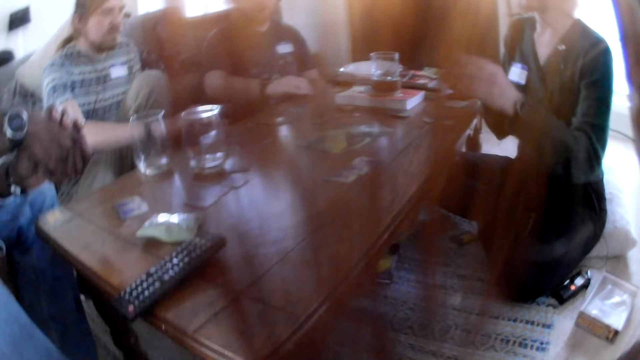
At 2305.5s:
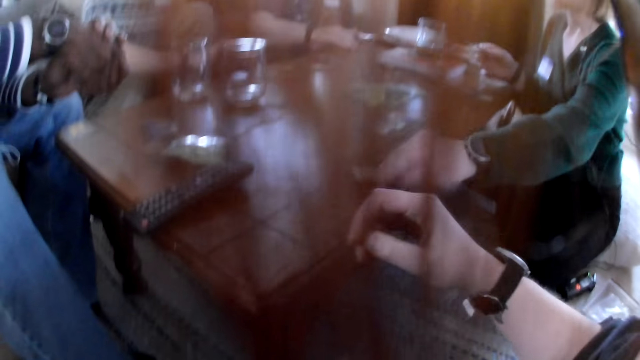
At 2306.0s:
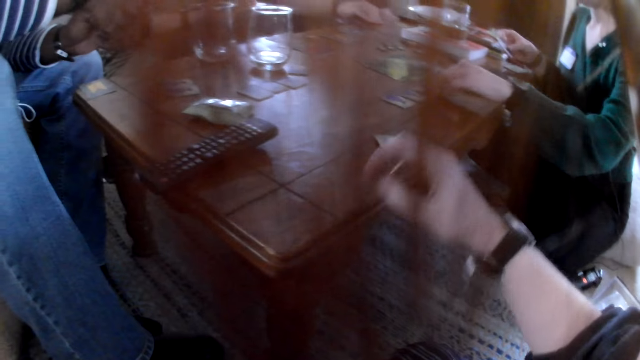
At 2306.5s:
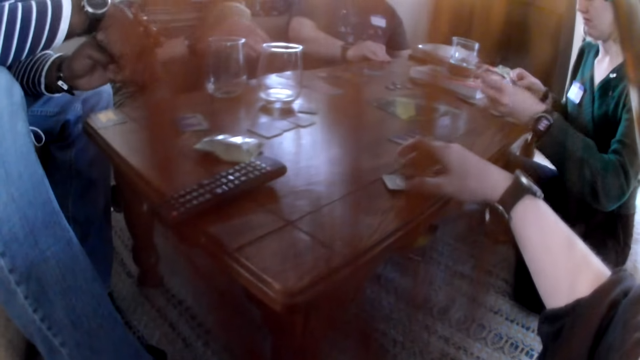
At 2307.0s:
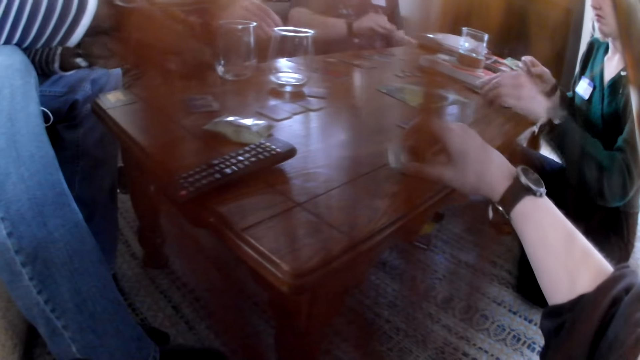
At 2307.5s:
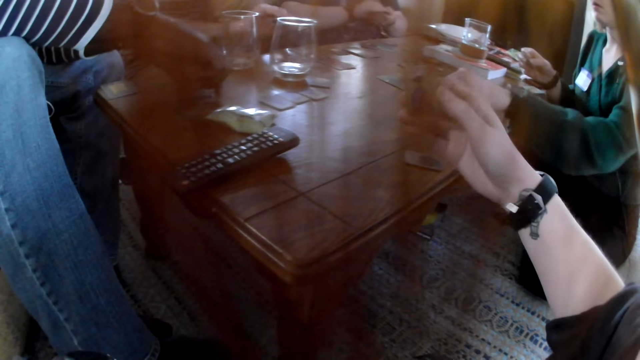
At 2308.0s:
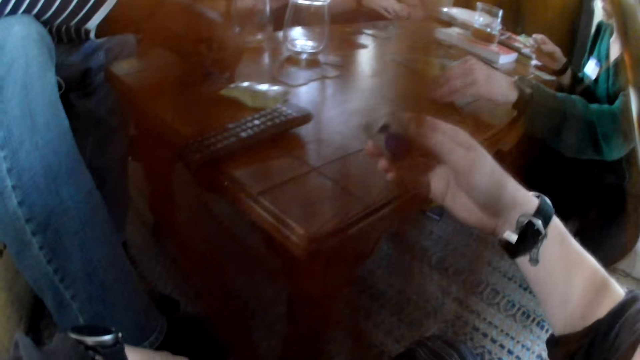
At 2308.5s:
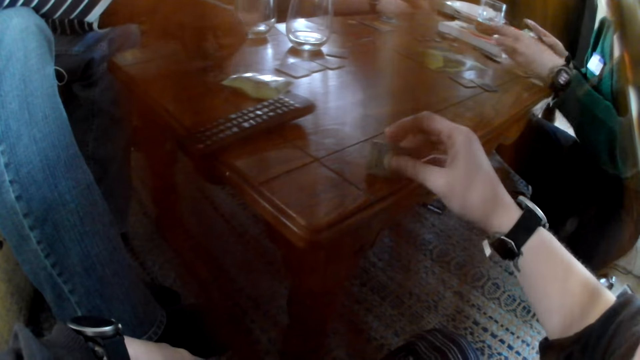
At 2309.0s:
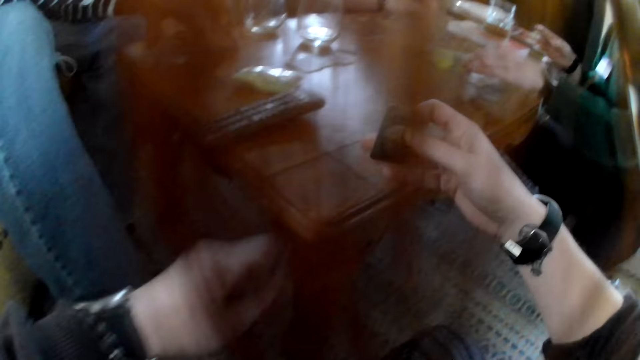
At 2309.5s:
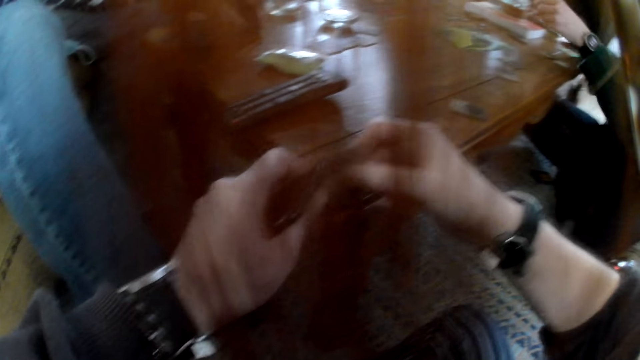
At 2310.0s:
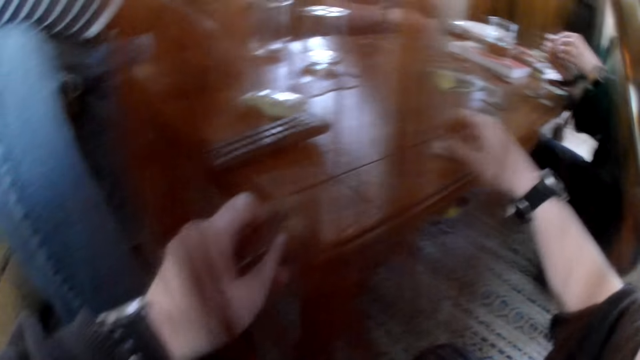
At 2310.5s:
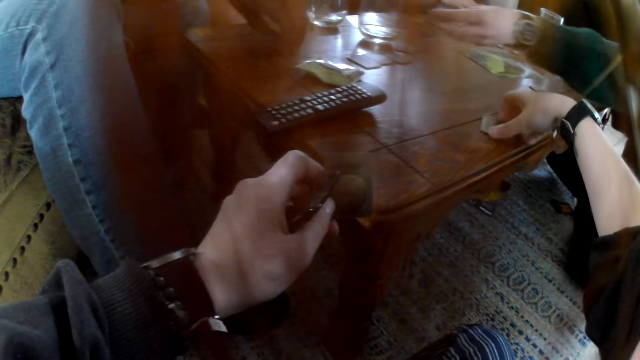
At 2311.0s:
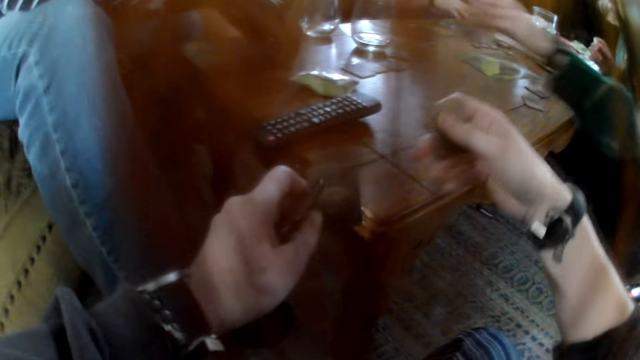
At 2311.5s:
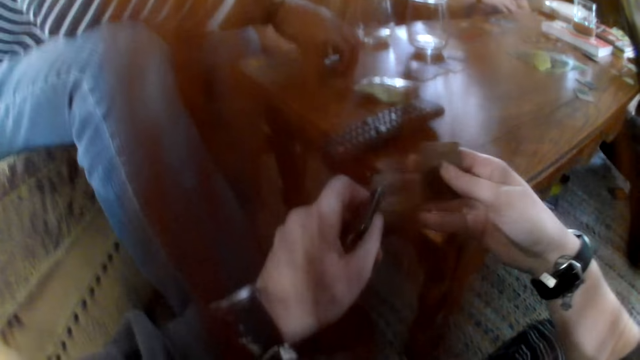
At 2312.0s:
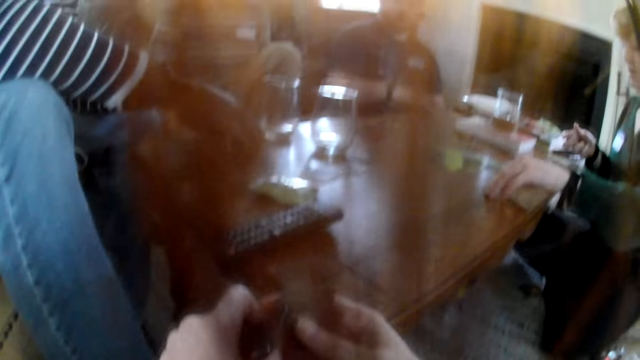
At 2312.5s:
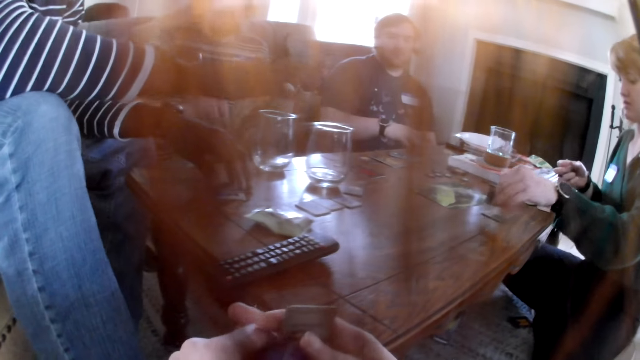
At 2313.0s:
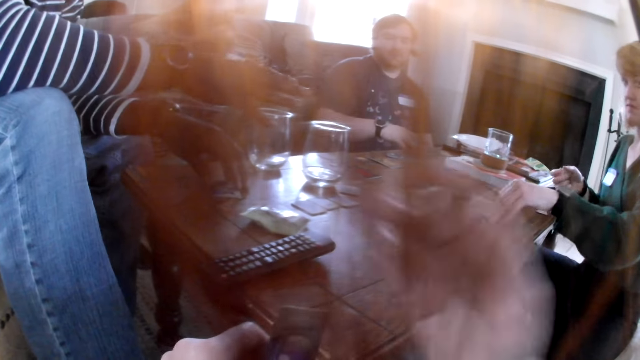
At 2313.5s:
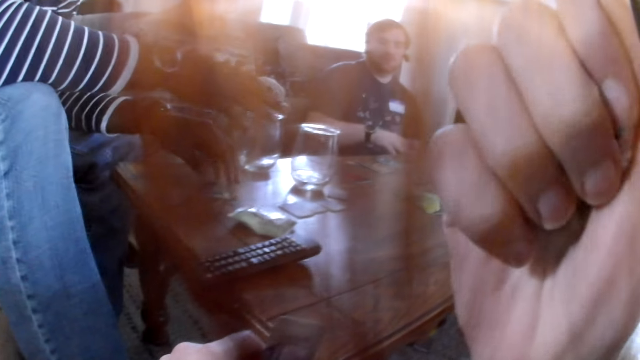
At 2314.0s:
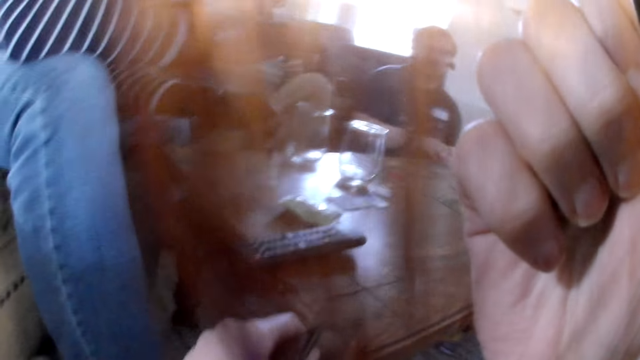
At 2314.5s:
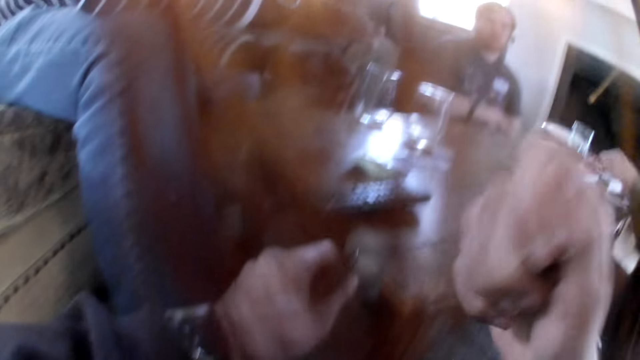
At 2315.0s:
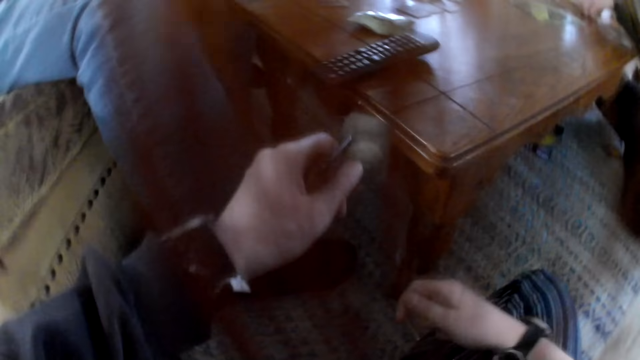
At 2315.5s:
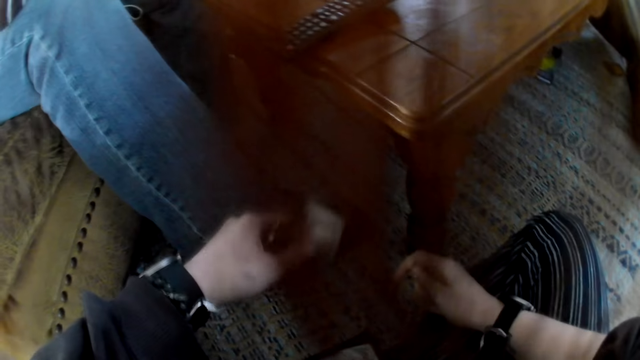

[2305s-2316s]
The woman shares the cards onto the table with her left hand. The camera wearer looks around the table. She picks a card from the table with her right hand. The woman picks cards from the table. A man picks a card from the table with his right hand. The woman picks a card from the table. The camera wearer hits a card on the table. The woman places the cards on the table. The camera wearer places a card on the left hand. She picks a card from the table with her right hand. The man gestures at the woman. The camera wearer touches her face with her right hand.

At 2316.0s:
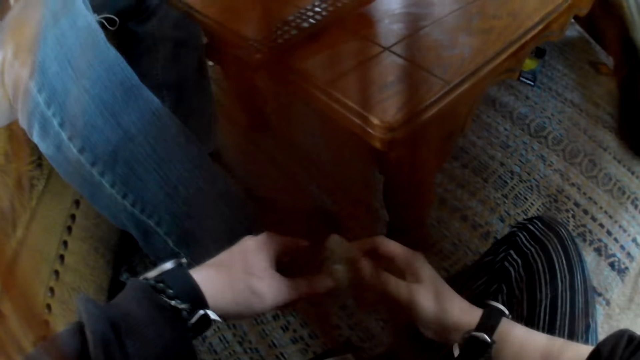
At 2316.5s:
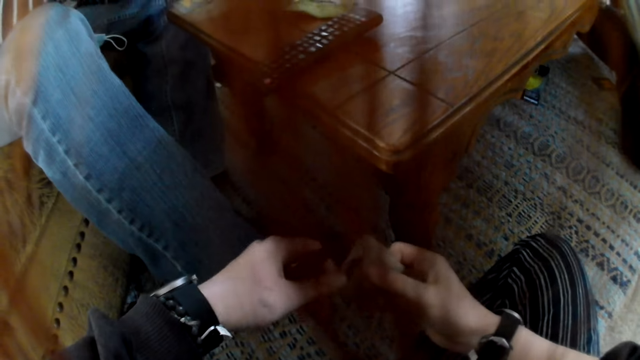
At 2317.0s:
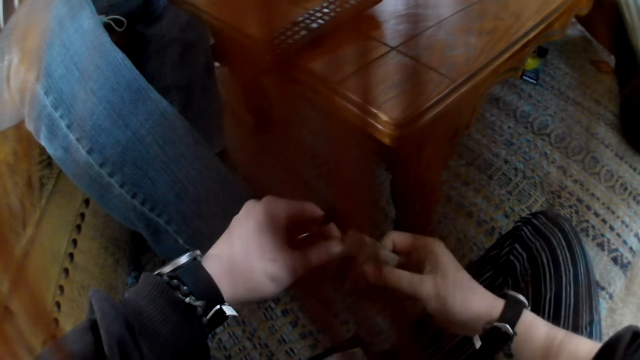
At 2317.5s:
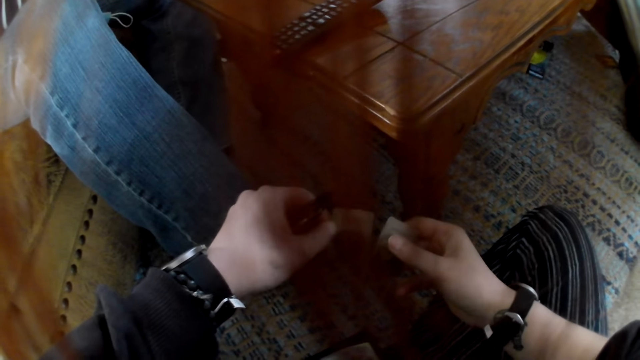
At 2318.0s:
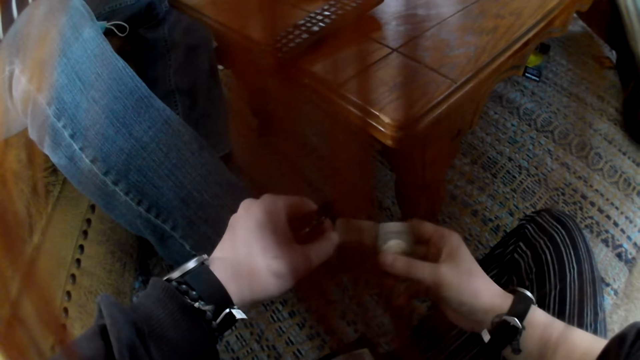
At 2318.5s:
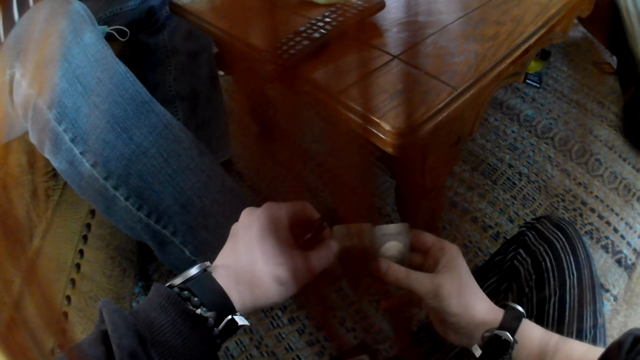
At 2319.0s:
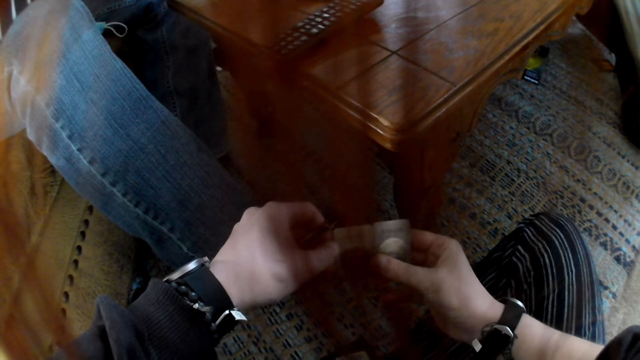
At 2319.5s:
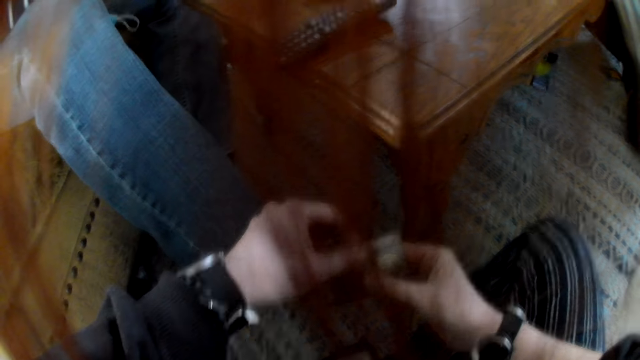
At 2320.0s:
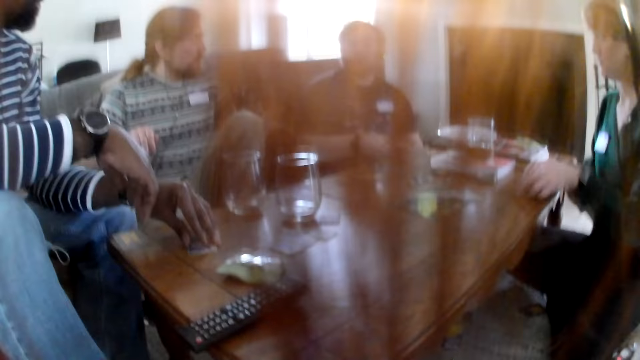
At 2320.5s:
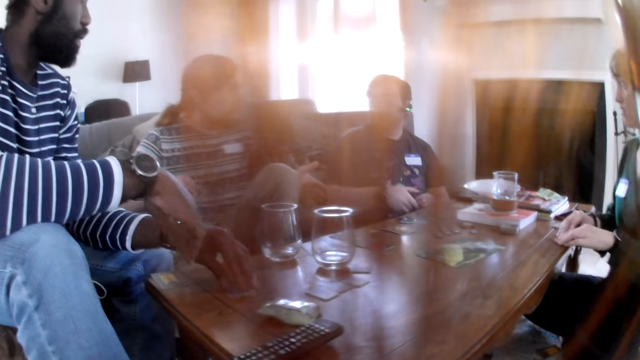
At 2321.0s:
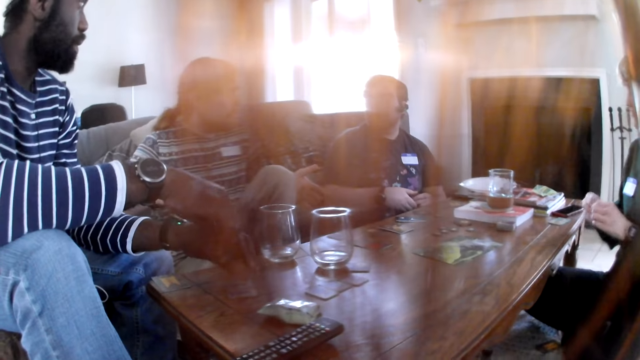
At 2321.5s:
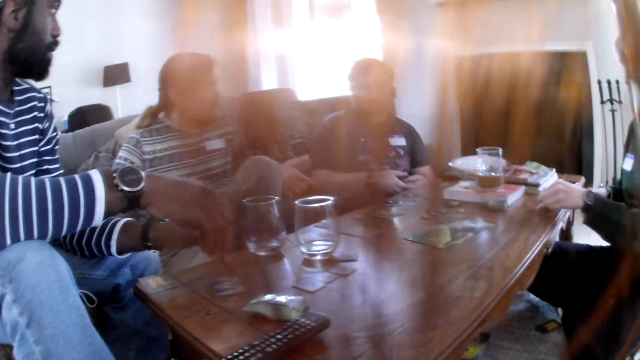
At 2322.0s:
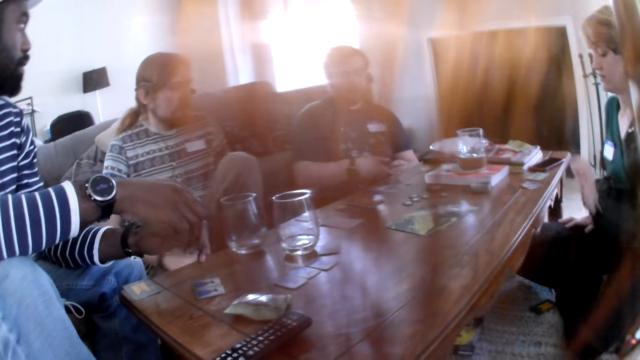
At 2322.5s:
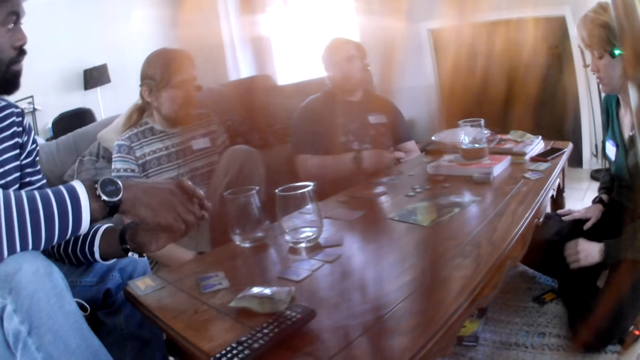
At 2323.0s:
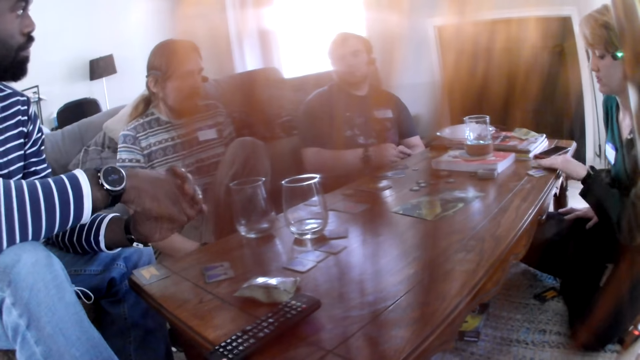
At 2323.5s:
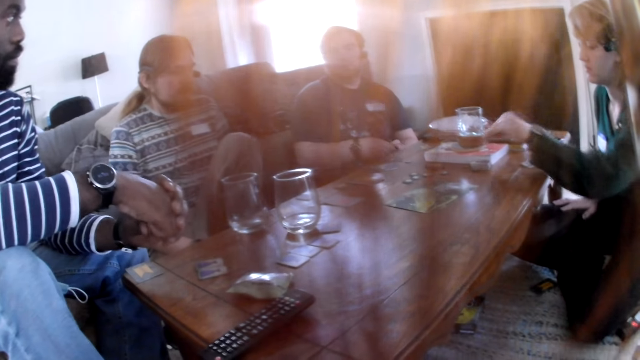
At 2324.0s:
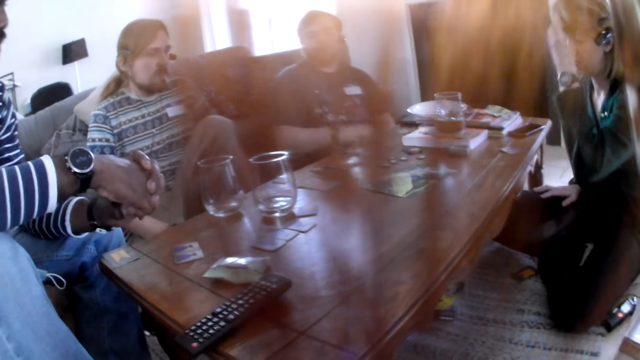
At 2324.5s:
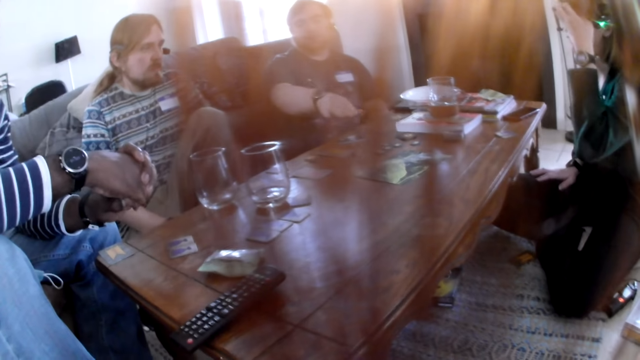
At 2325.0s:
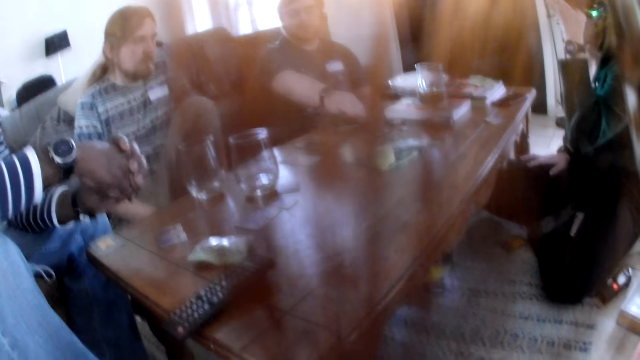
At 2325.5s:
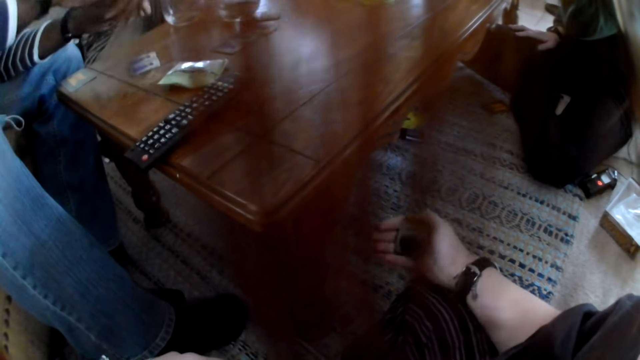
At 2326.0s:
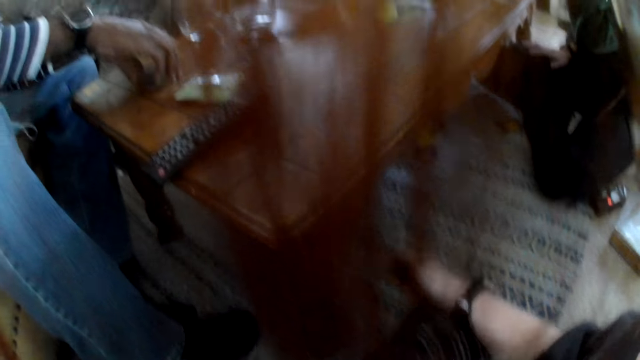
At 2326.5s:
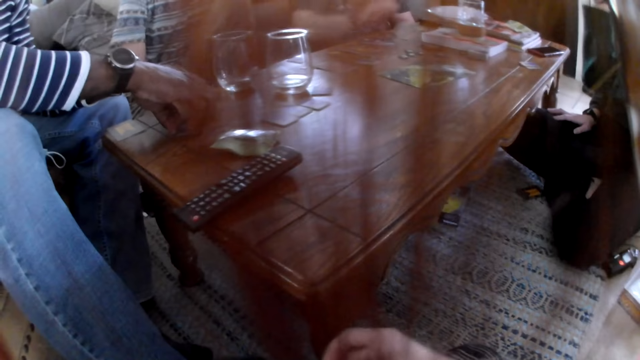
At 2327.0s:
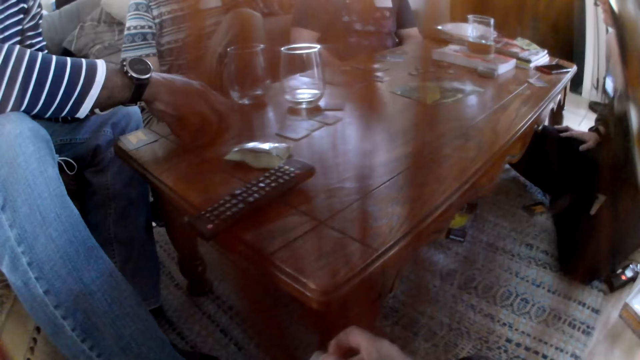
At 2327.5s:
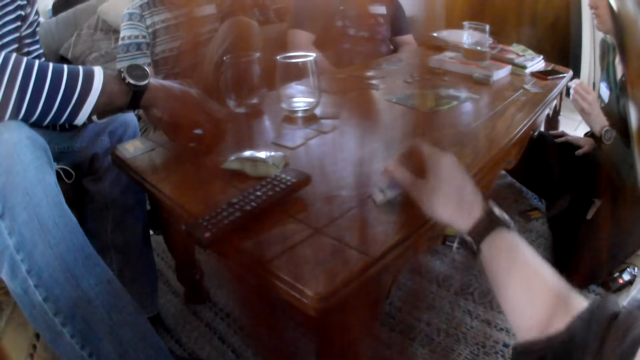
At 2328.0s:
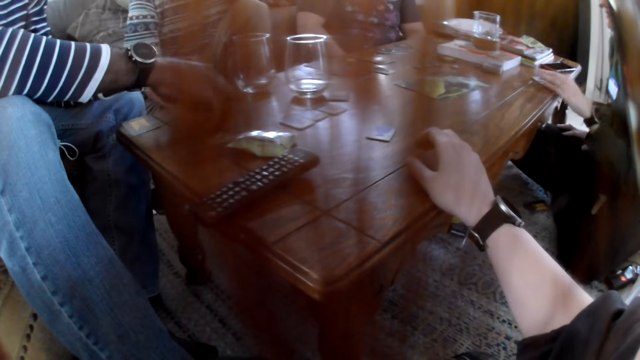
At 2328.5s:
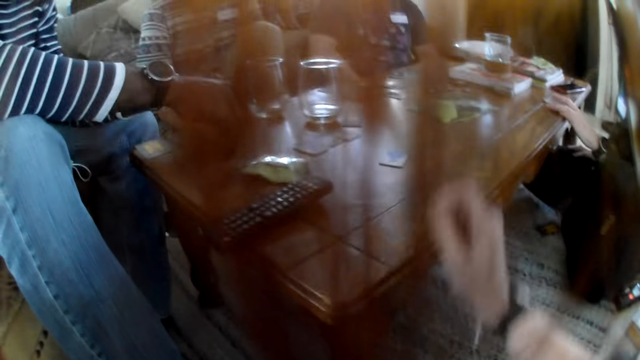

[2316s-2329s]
The camera wearer holds a card with both hands. She checks the cards and looks around the table. A woman places the cards on a table. The woman picks a card from the table, places a card on the book and touches her face. The camera wearer looks at the card. A man holds a card on the table. The camera wearer drops a card in her right hand onto the table.
